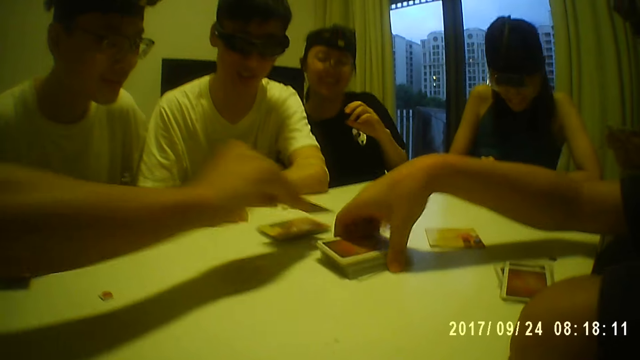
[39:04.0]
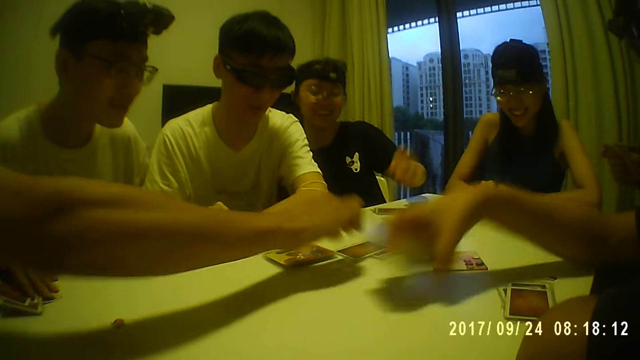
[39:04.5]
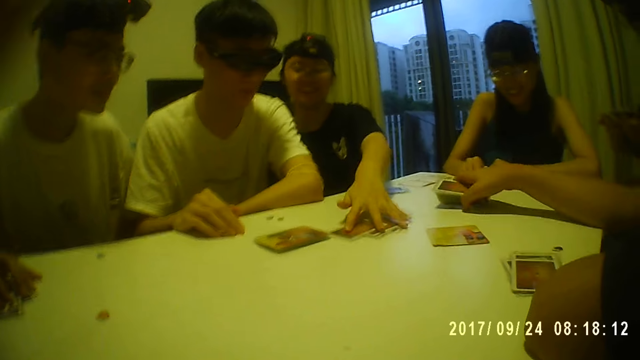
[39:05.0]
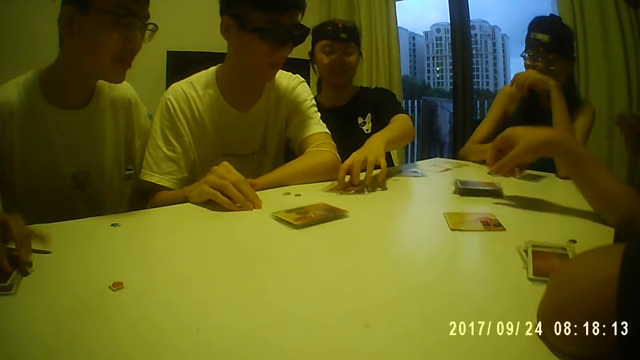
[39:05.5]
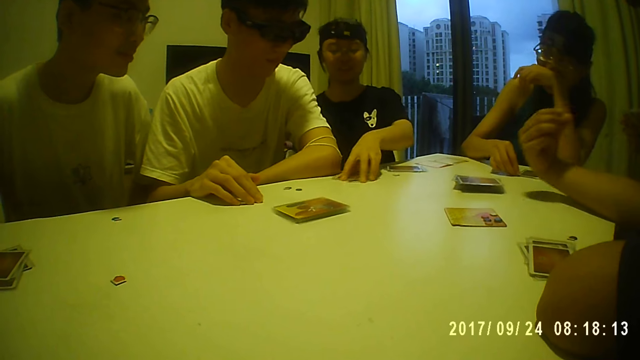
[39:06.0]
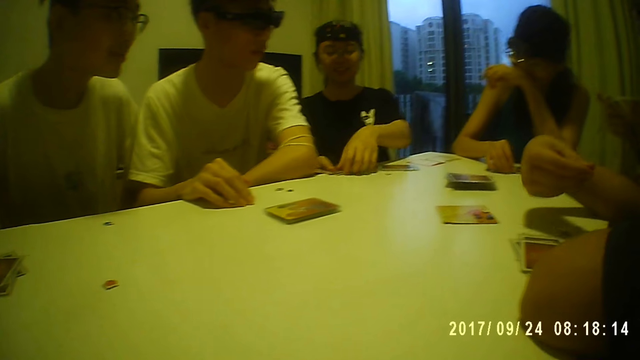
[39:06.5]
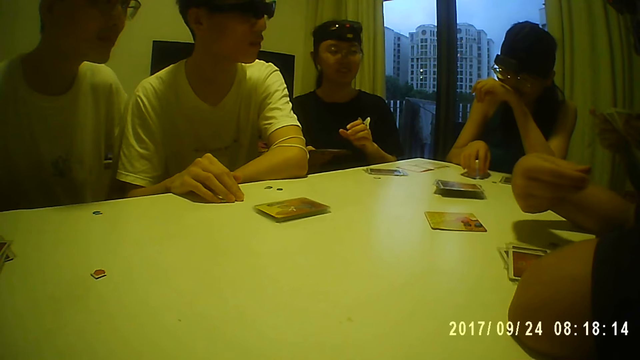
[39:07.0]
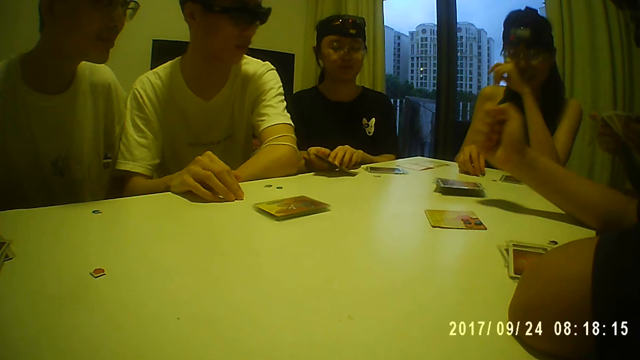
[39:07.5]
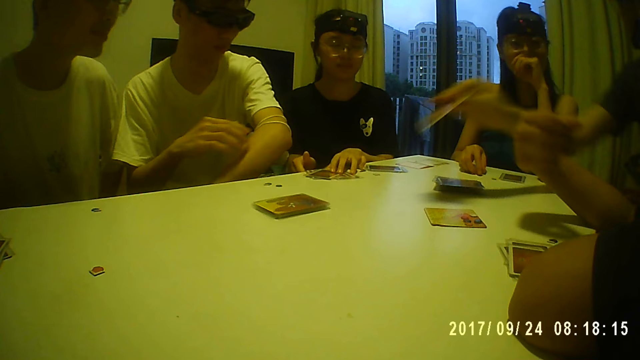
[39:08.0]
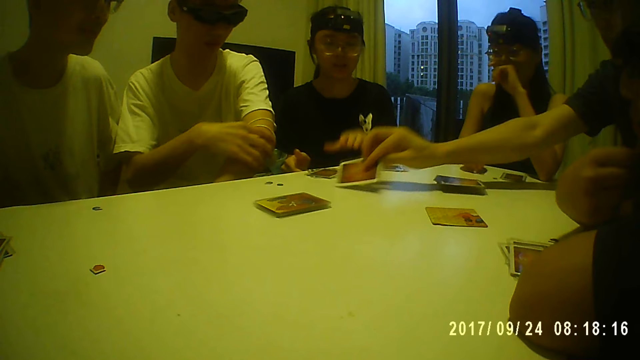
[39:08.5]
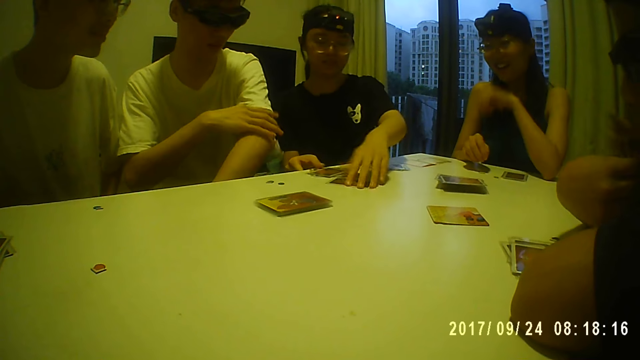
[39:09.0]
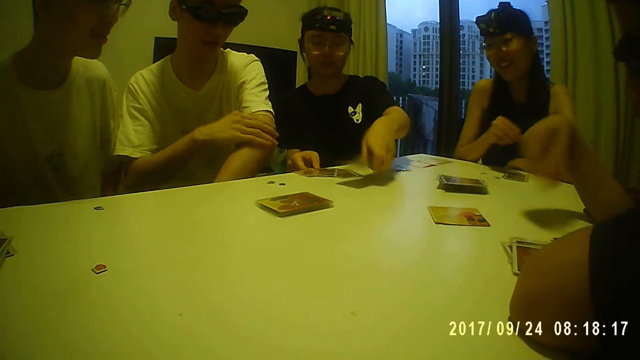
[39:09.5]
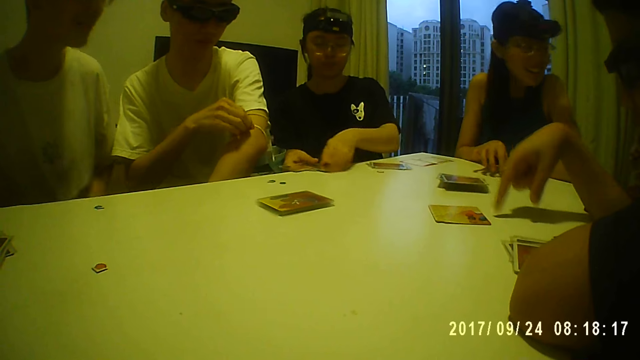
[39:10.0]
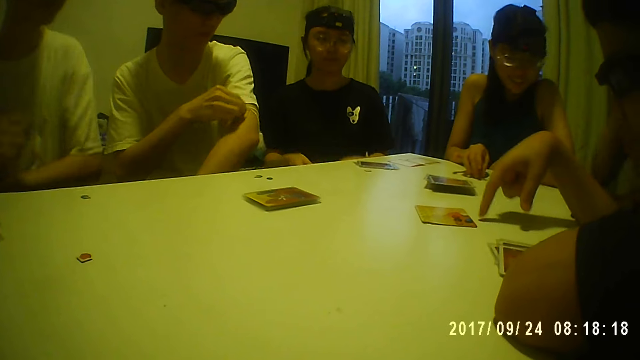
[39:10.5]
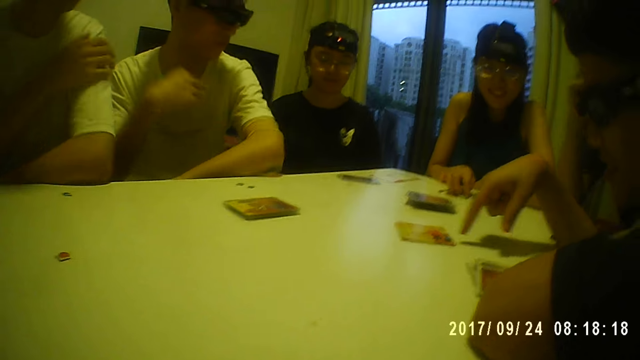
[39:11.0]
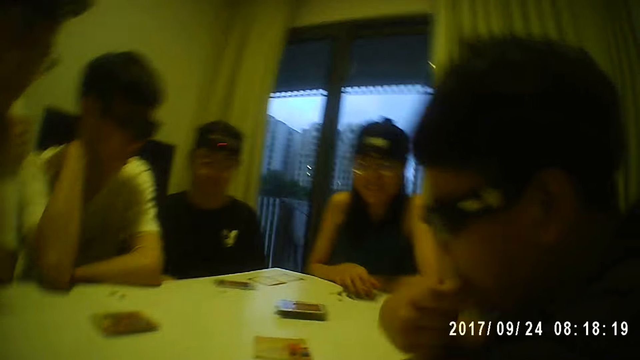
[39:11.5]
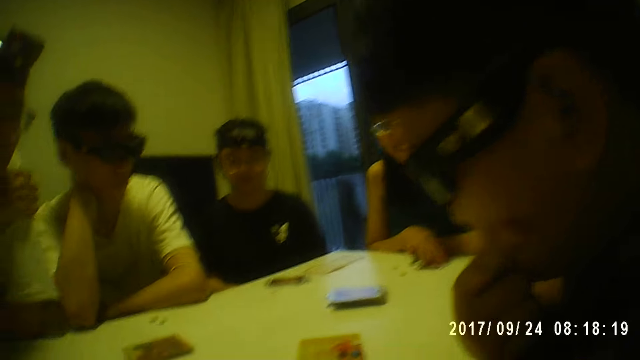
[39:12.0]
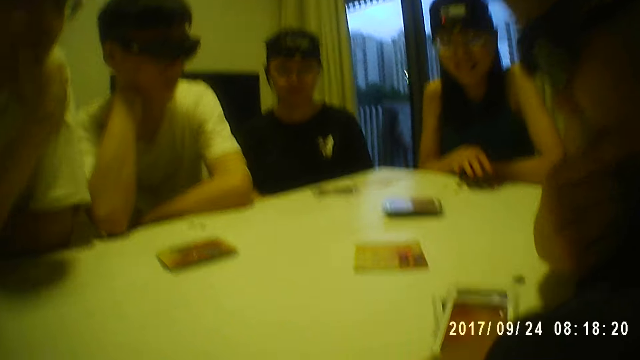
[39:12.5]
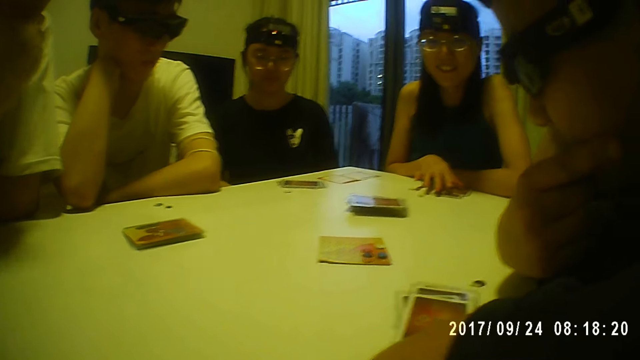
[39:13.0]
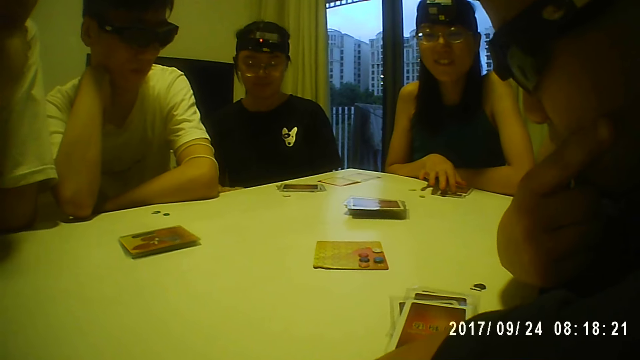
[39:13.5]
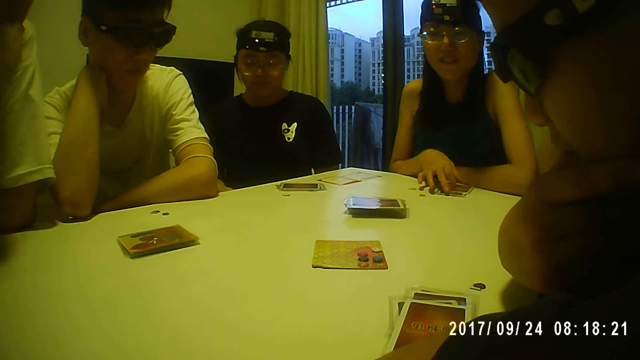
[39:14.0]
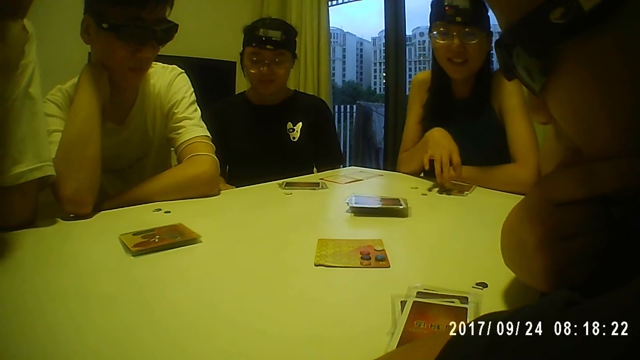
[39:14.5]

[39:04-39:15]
A man places a card on the table with his right hand. Another man picks the pile of cards from the table with his right hand. The first man places a card on the table with his right hand. A woman moves cards on the table with her left hand. The second man places the pile of cards on the table with his right hand. Another woman places her left hand on her mouth. The first woman picks the cards from the table with her left hand. The first woman places the cards on the table with her hands. A third man adjusts the facemask on his left arm with his right hand. A fourth man places a card on the table with his right hand. The first woman picks the card from the table with her left hand. The first woman picks the cards from the table with her hands. The second man touches the table with his right hand. A fifth man places his right hand on the table and holds his left hand with his right hand. The third man places his left hand on the table. The other woman touches the cards on the table with her right hand. The third man places his right hand on the table. The second man holds his chin with his right hand. The fifth man touches his mouth with his right hand.

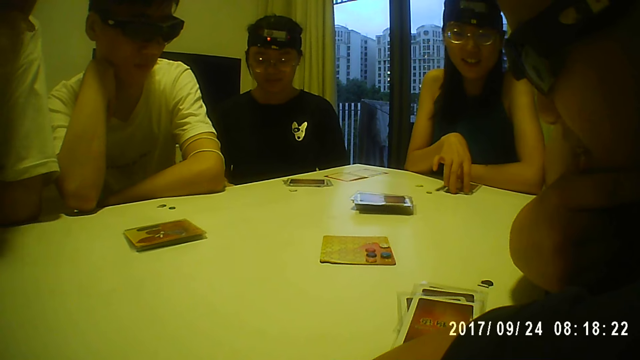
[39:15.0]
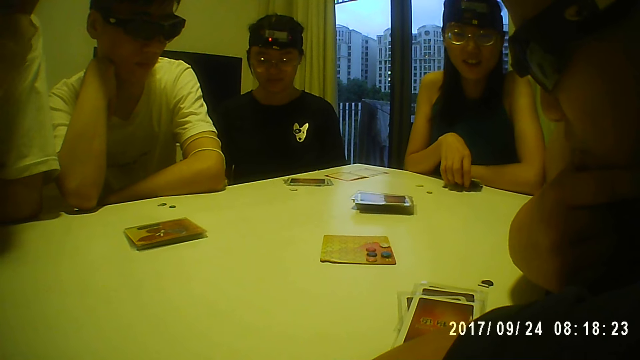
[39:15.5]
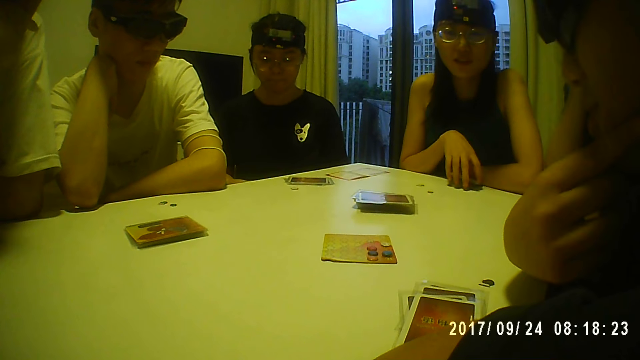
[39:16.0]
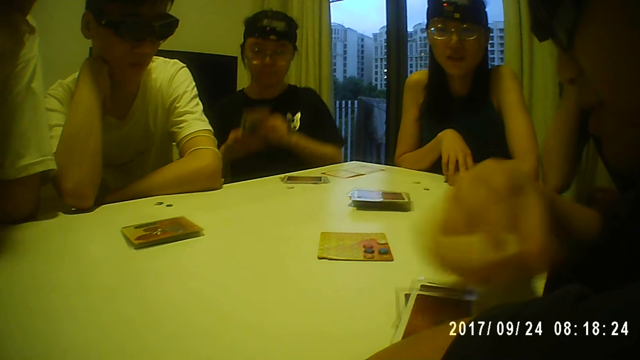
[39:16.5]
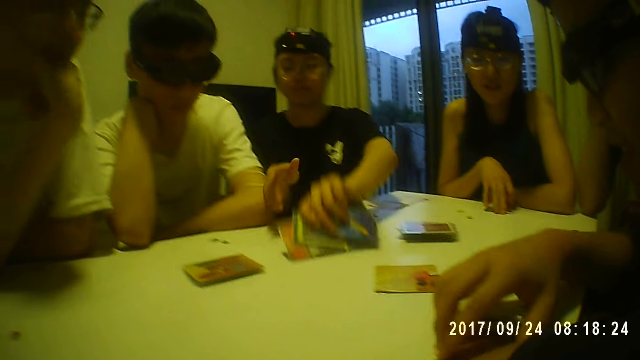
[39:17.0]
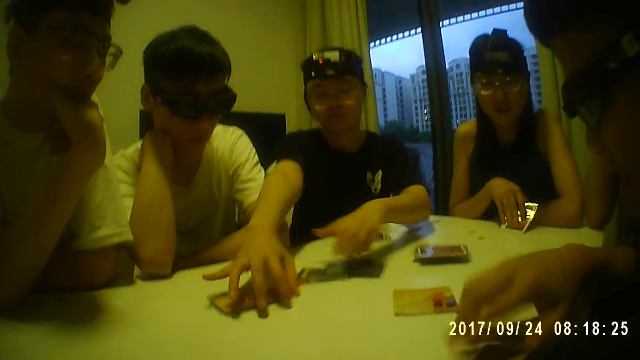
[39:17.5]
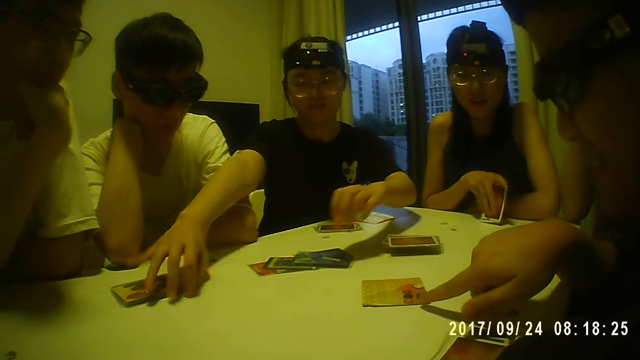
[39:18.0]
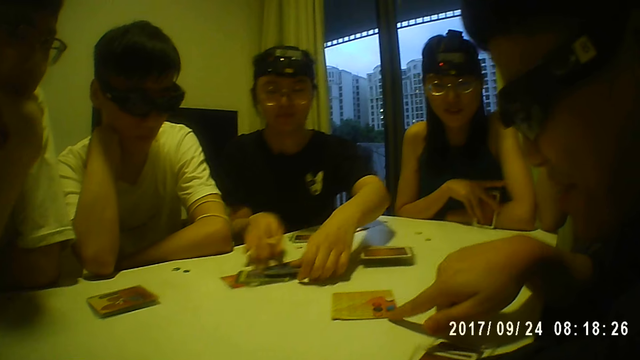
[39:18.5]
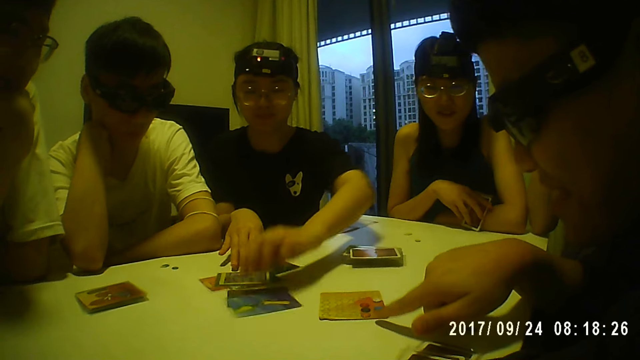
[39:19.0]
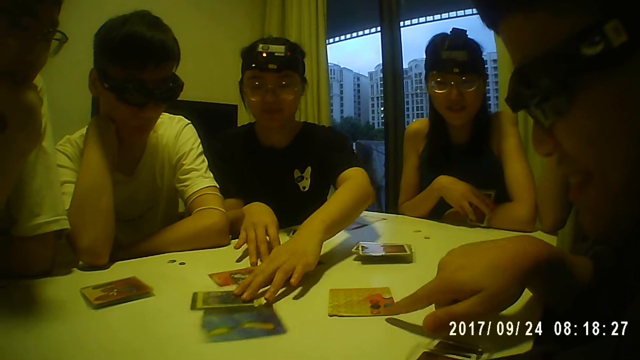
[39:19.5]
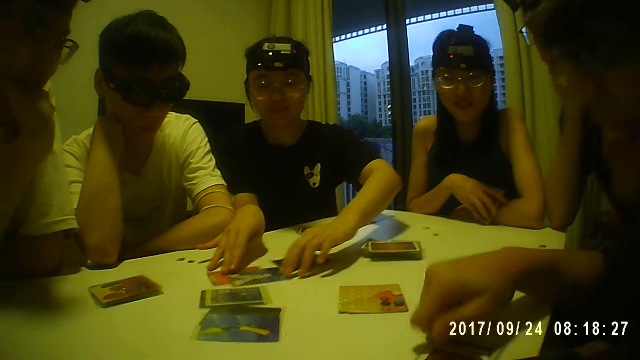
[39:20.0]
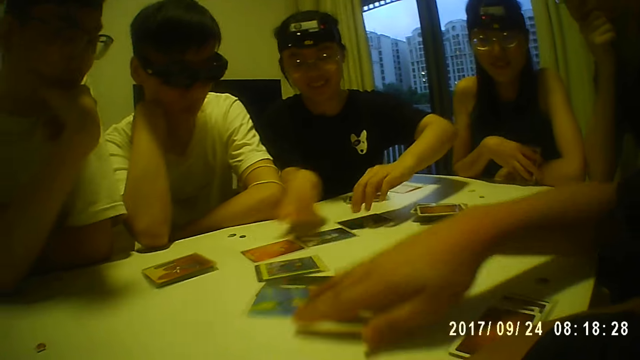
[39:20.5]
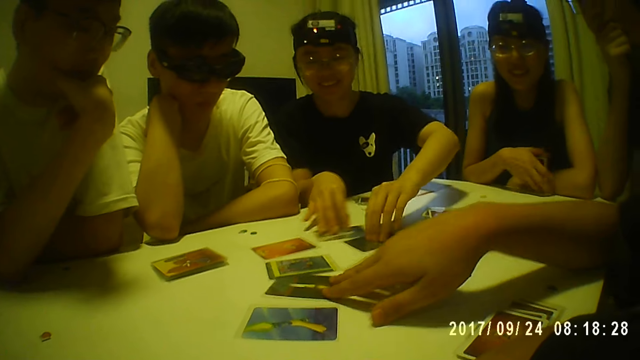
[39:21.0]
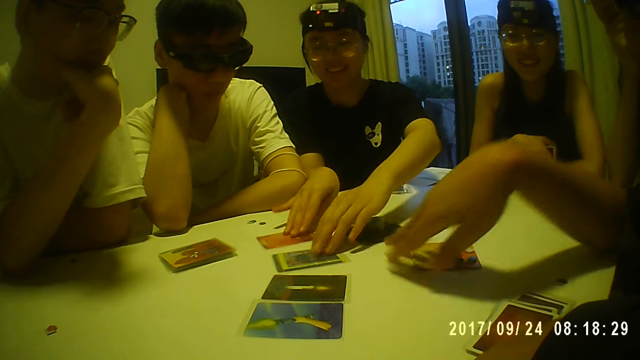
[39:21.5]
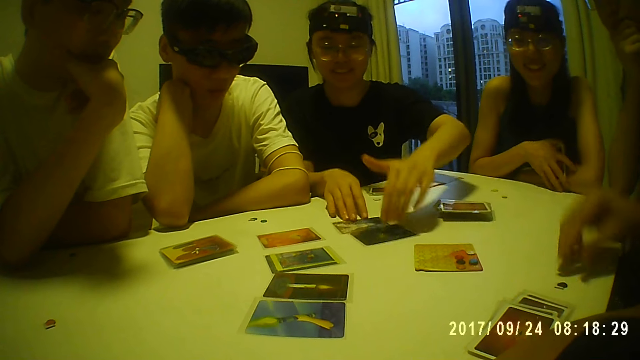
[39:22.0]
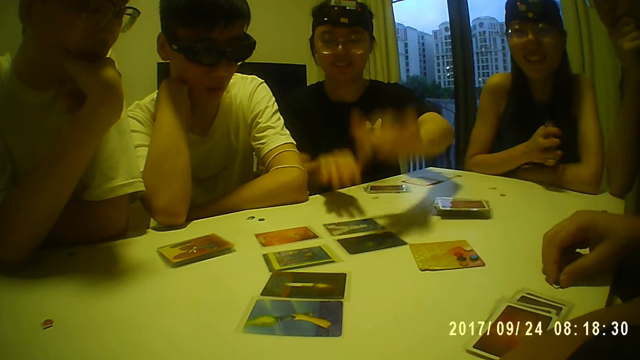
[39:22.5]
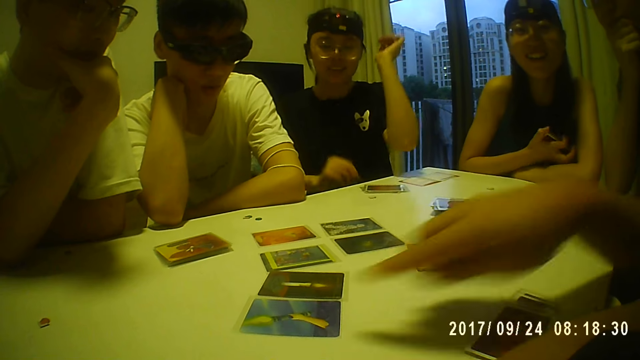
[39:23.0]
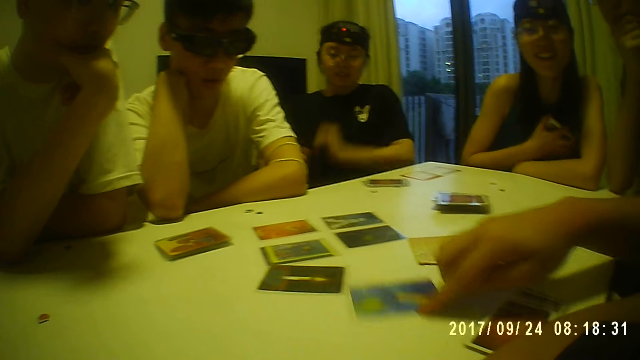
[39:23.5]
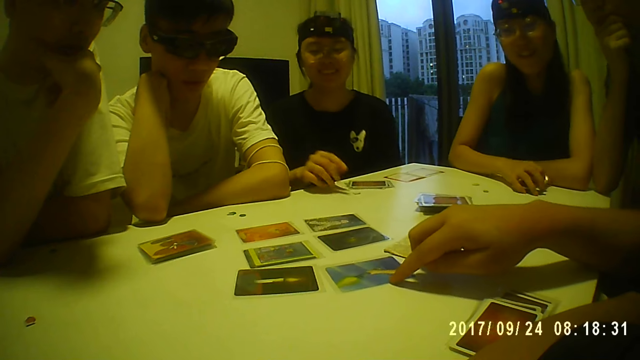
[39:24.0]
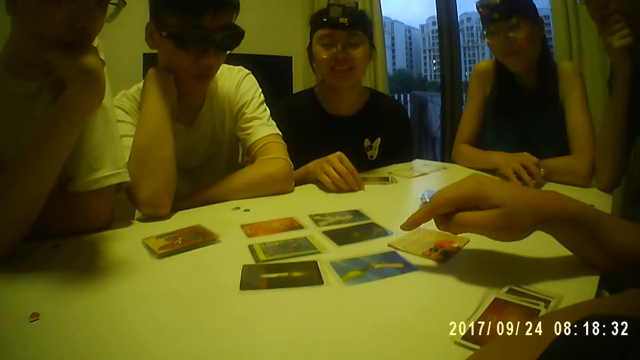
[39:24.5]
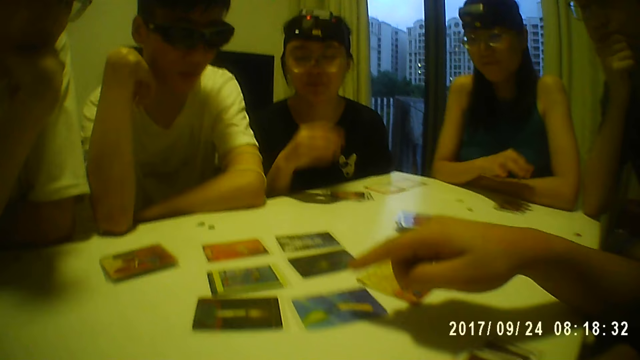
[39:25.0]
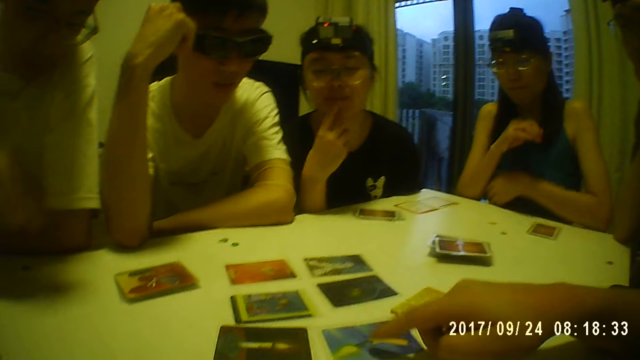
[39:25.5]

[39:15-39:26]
A woman picks the cards from the table with her right hand. Another woman places the cards on the table with her left hand. A man adjusts the cards on the table with his right hand. The other woman moves cards on the table with her right hand. The man touches a card on the table with his right hand. The other woman spreads the cards on the table with her hands. The man adjusts cards on the table with his right hand. The man picks a token from the table with his right hand and moves a card on the table with his right hand. The first woman places the cards in her right hand on the table. The other woman picks a token from the table with her right hand. The man points at the cards on the table with his right hand. The other woman touches her mouth with her right hand.
